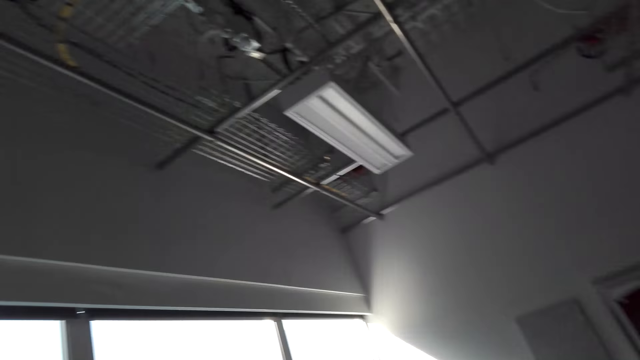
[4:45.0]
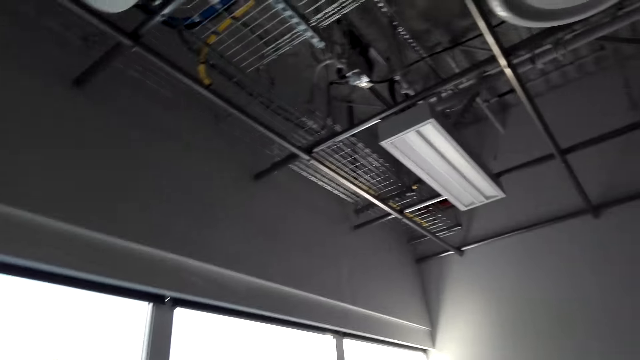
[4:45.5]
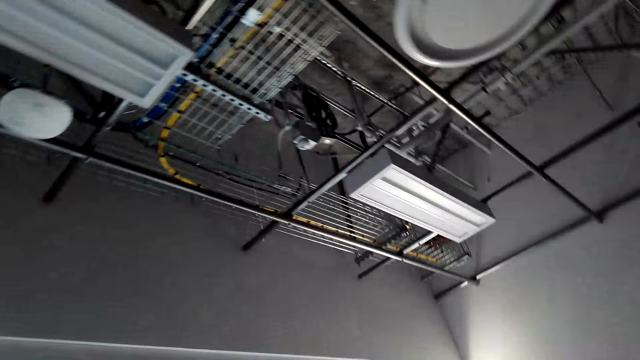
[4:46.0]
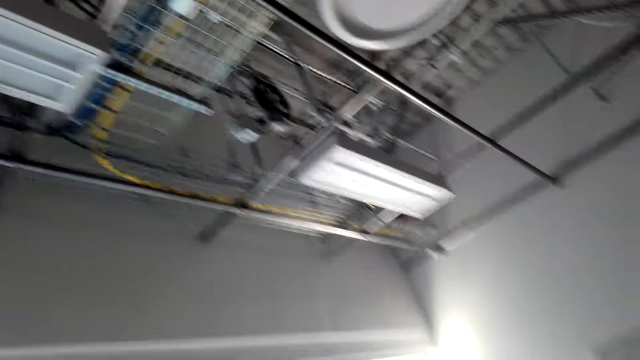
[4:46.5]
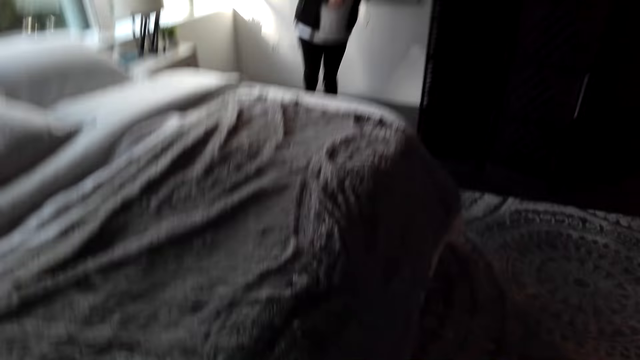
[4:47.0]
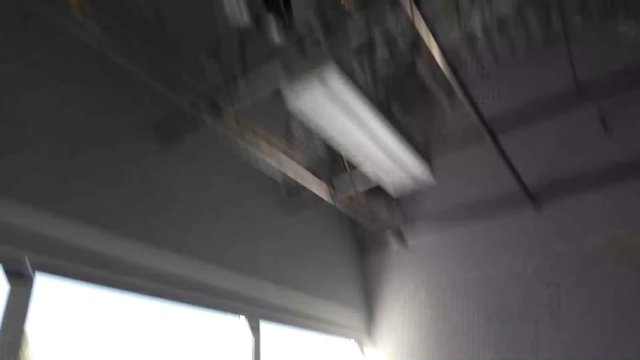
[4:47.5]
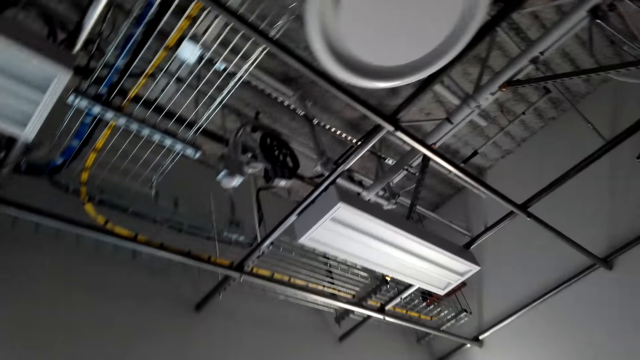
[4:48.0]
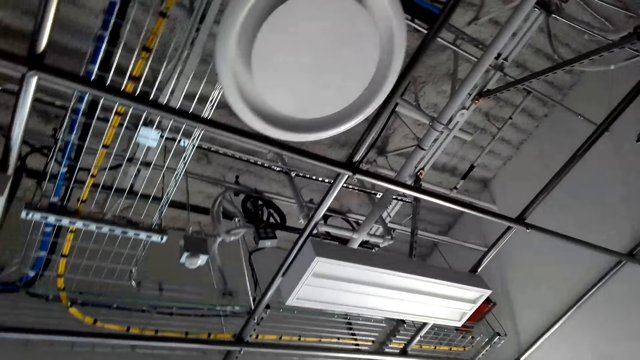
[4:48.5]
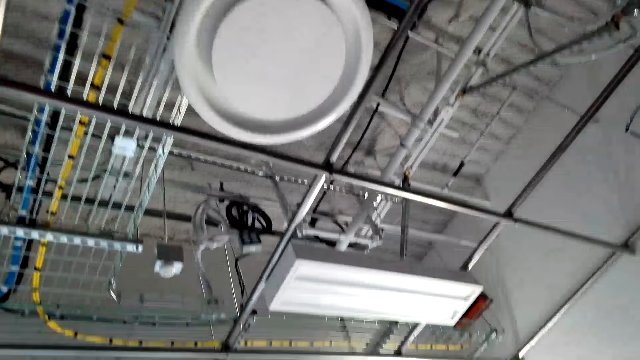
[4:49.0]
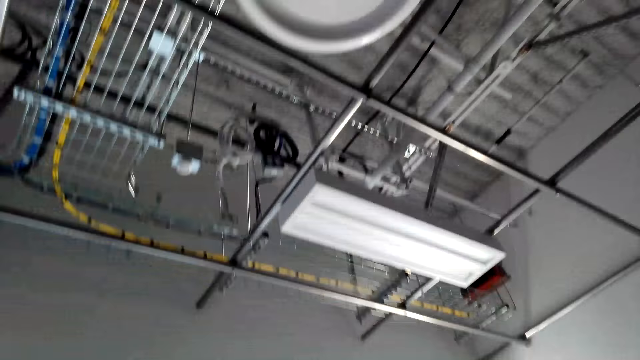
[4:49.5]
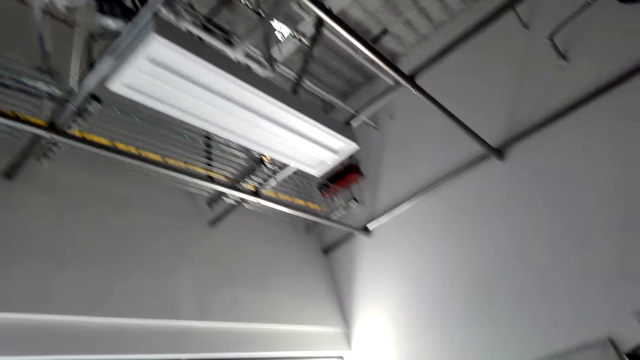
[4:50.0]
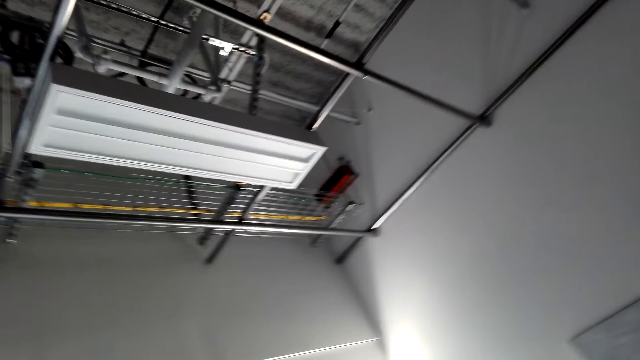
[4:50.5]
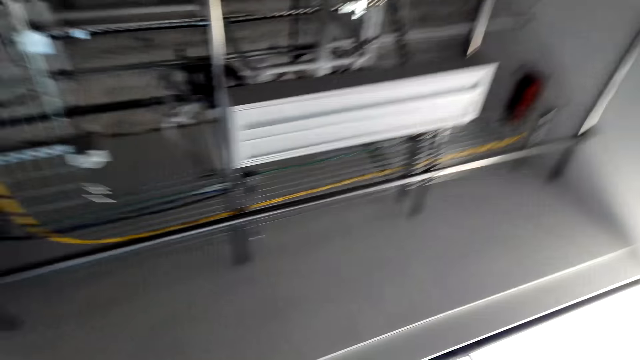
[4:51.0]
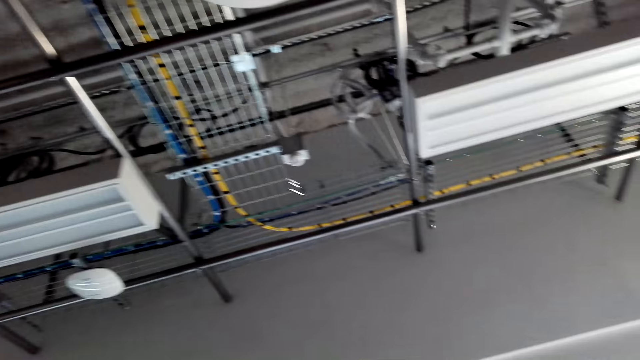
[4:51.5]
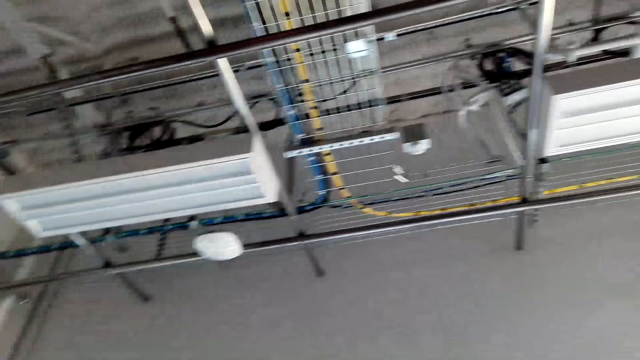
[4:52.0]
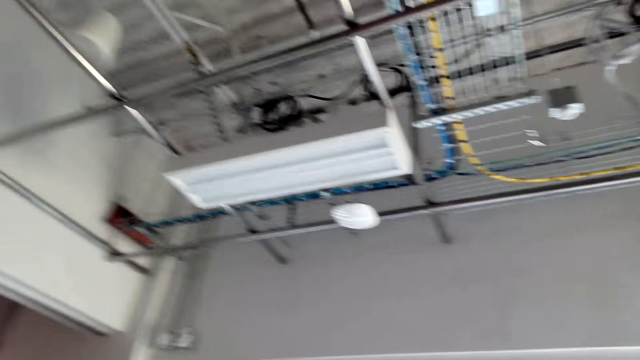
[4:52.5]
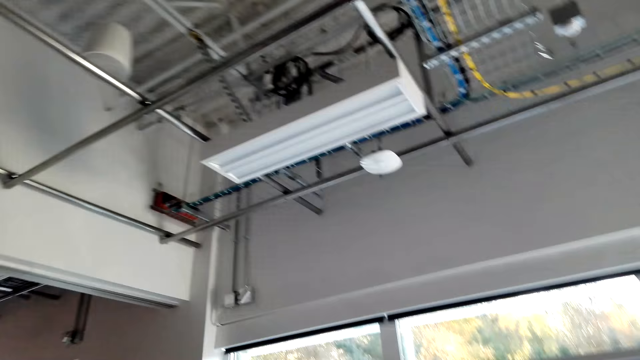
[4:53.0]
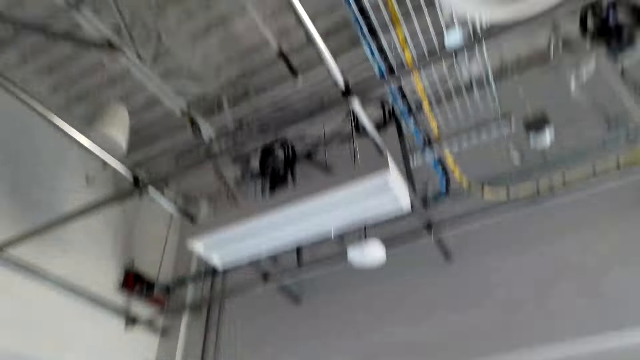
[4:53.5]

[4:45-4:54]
A woman shows the camera wearer the bedroom. They look at the roof. They look around the room.

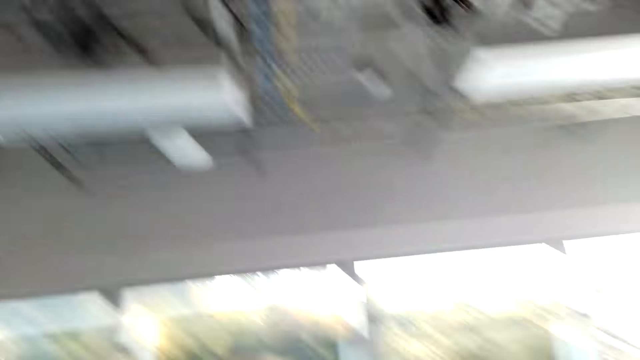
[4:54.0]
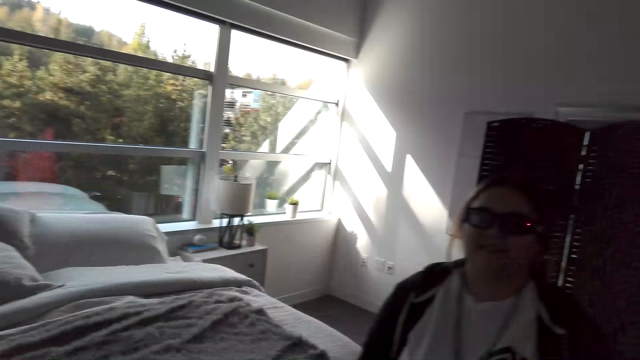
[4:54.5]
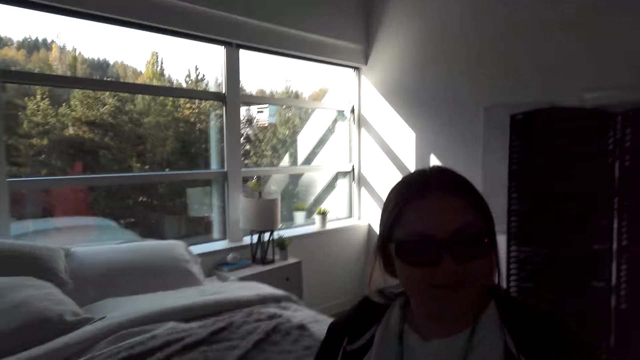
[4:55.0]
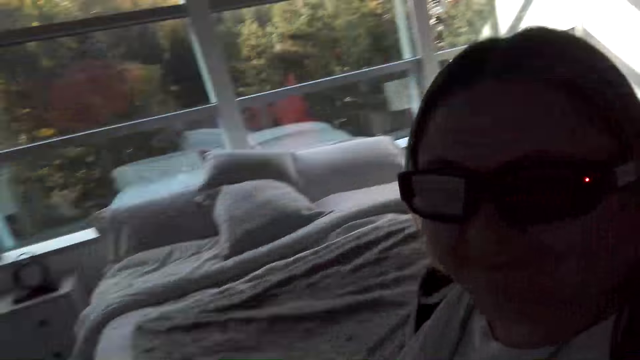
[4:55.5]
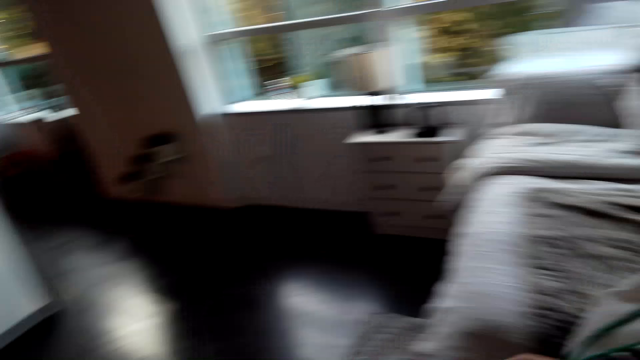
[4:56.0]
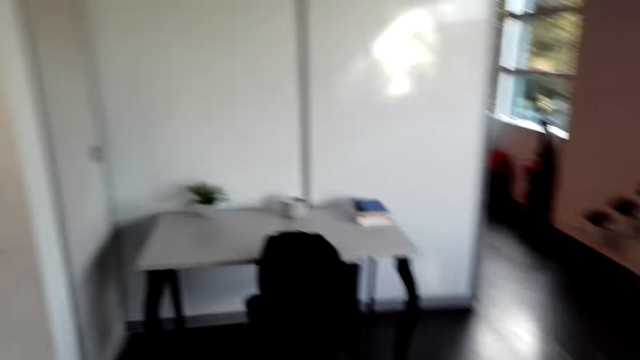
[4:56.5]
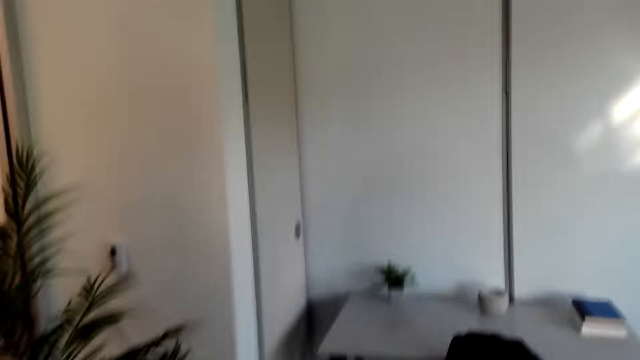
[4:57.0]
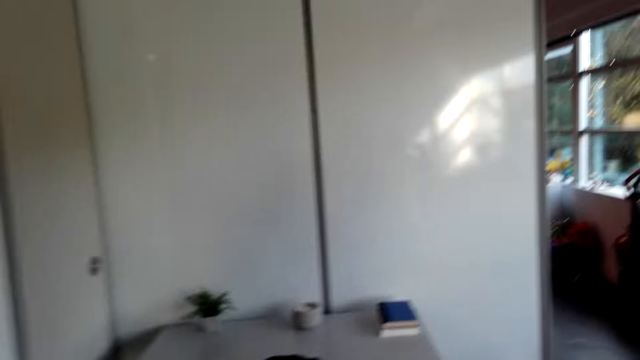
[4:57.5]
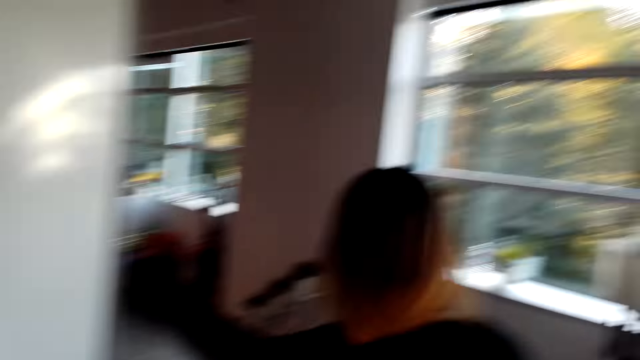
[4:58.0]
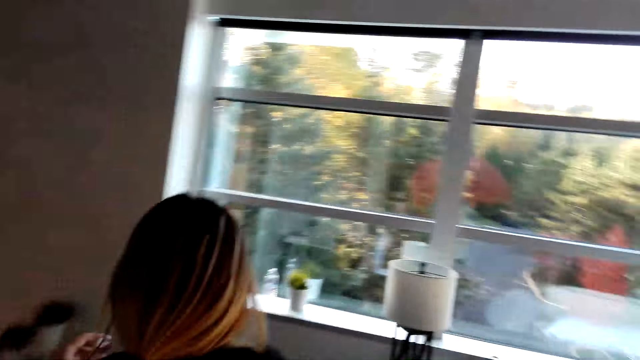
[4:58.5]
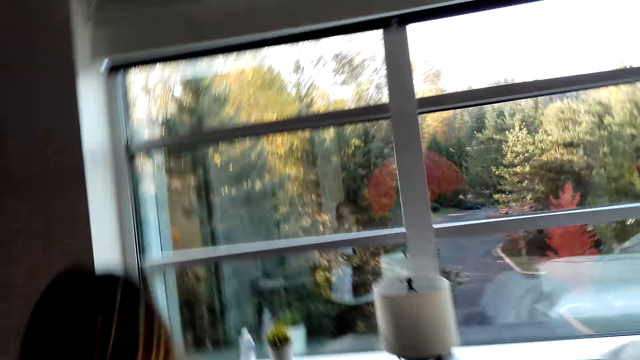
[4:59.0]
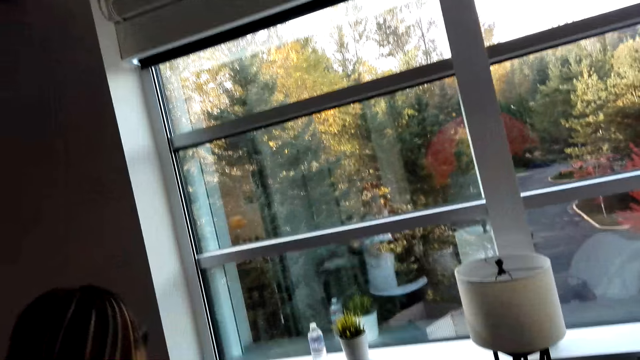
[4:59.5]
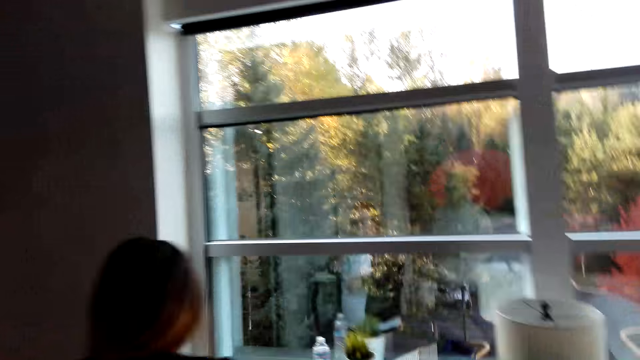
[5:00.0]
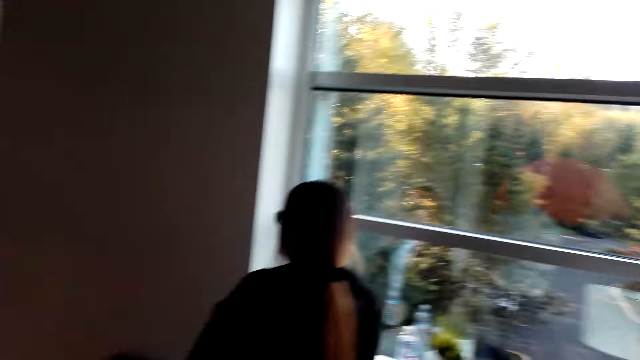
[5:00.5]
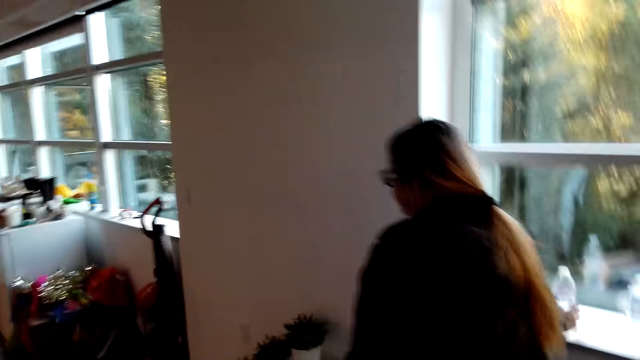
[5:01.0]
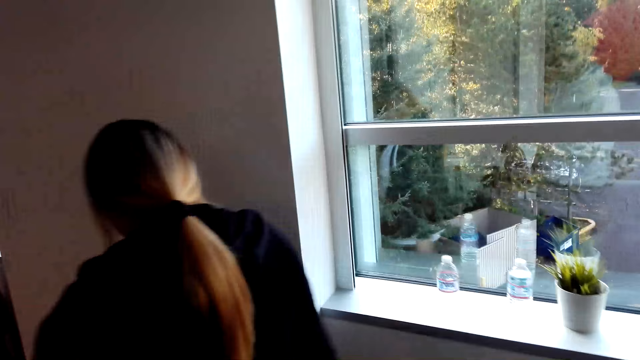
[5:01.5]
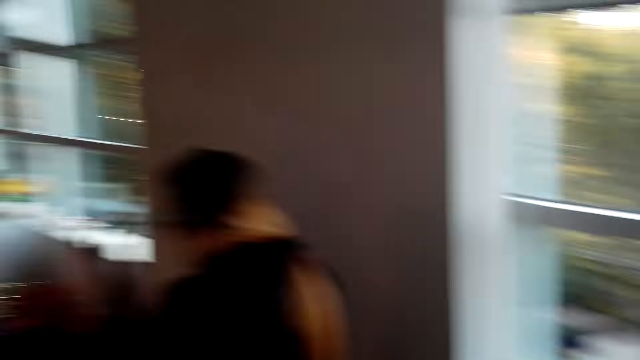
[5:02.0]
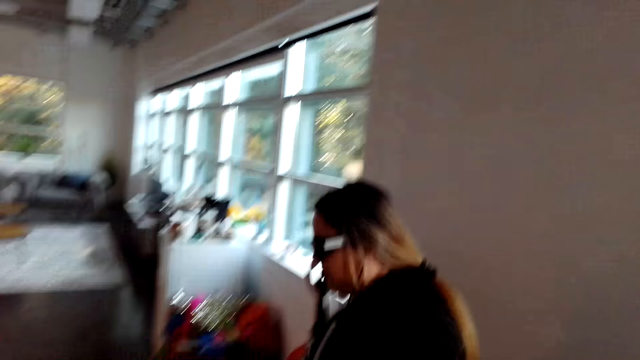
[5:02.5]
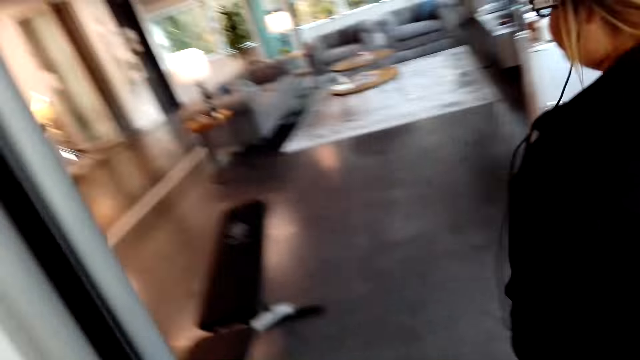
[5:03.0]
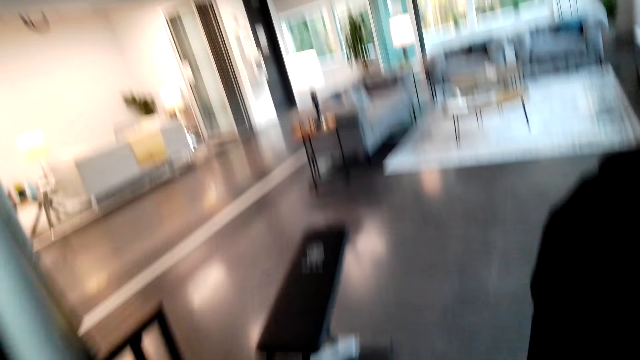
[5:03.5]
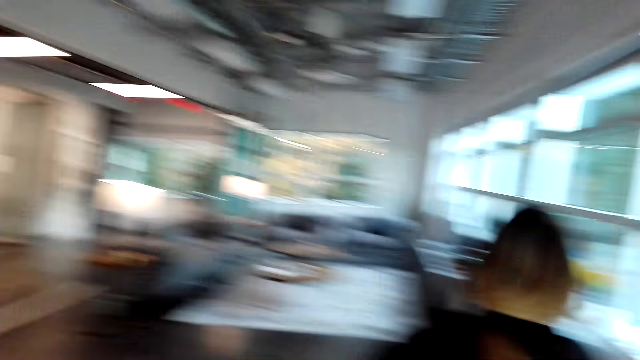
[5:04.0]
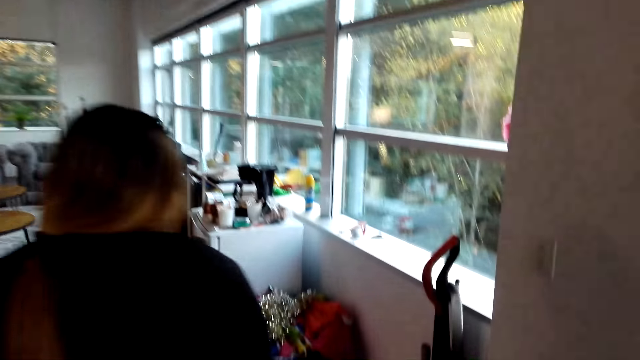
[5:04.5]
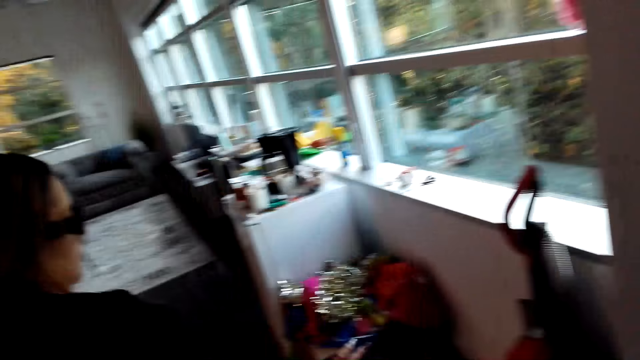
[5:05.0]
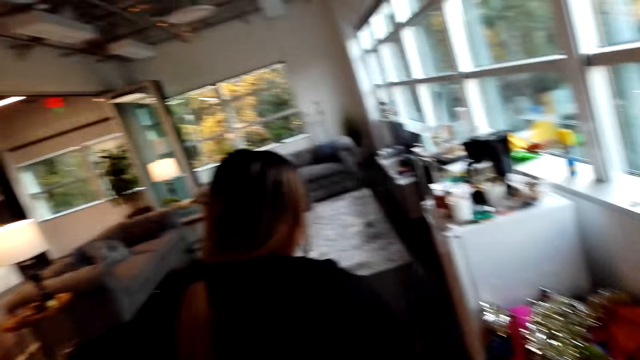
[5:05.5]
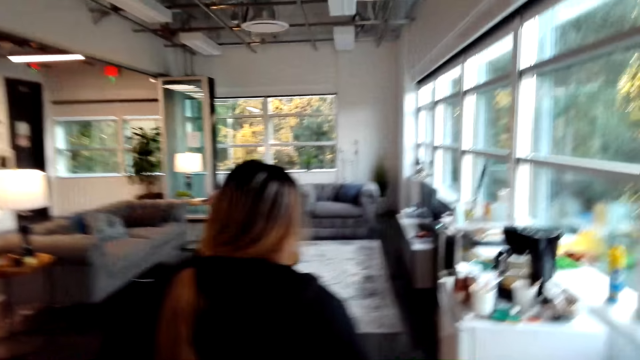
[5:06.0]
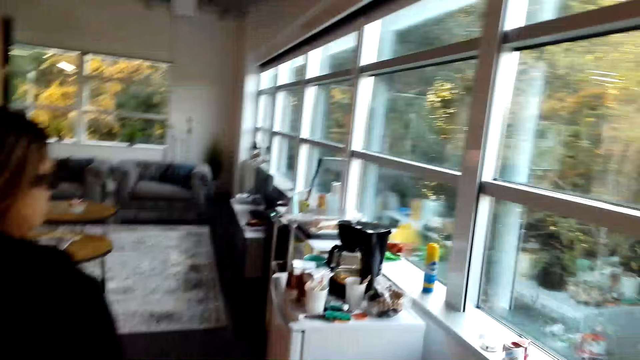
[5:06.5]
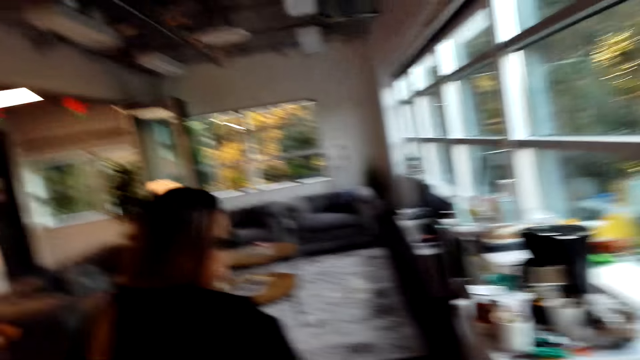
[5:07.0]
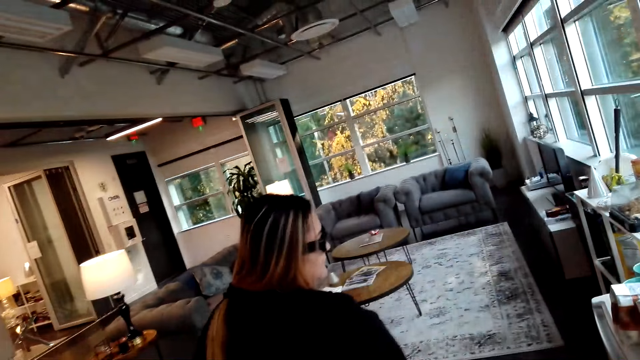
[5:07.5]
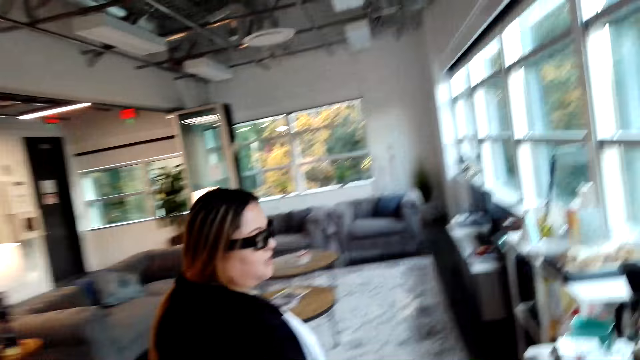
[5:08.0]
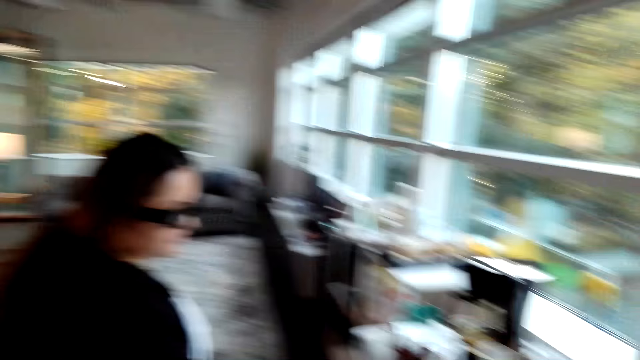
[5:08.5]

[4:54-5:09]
A lady interacts with the camera wearer. The lady walks in the bedroom. The camera wearer walks in the bedroom. The lady places a water bottle on the window. The camera wearer walks around the room with the lady. The lady walks in the house. The lady talks with the camera wearer.
